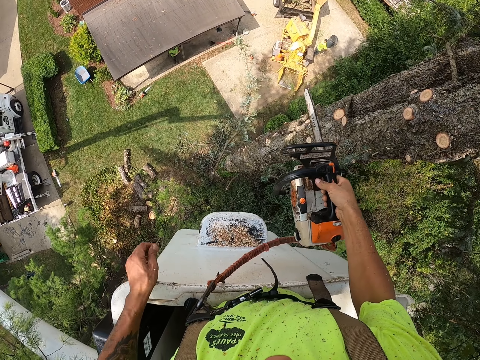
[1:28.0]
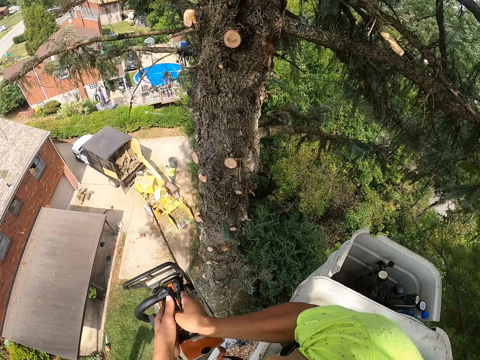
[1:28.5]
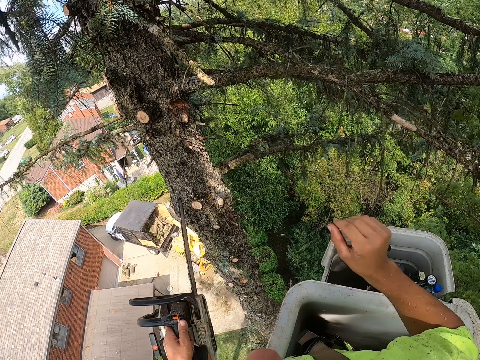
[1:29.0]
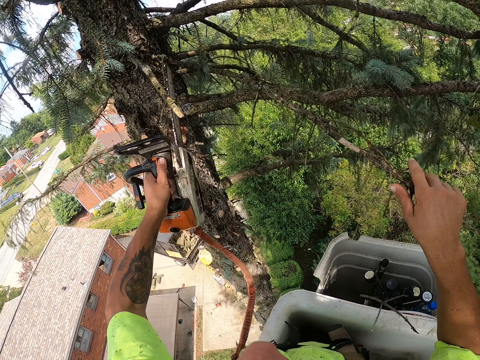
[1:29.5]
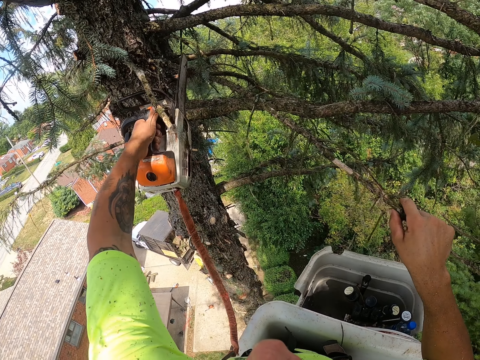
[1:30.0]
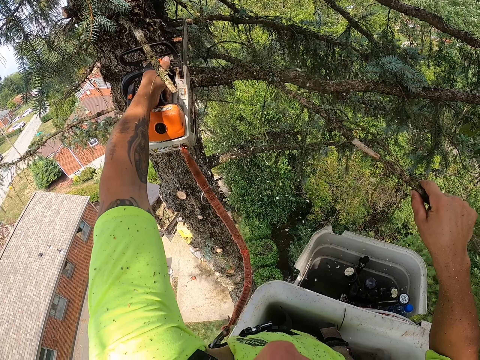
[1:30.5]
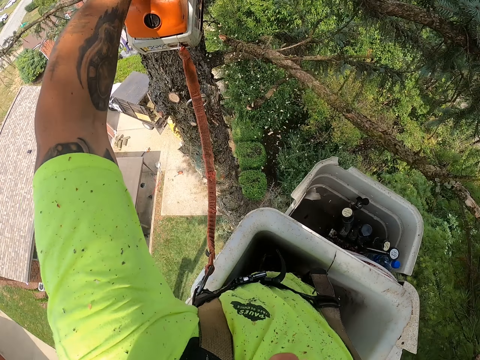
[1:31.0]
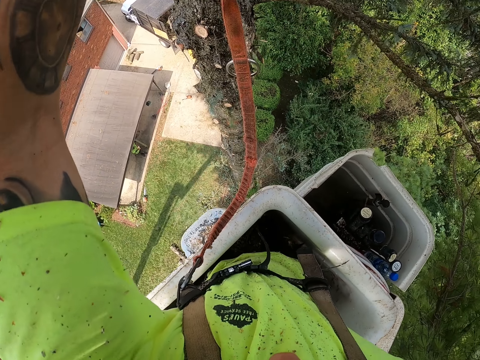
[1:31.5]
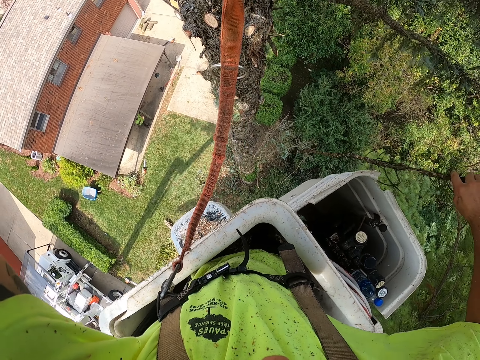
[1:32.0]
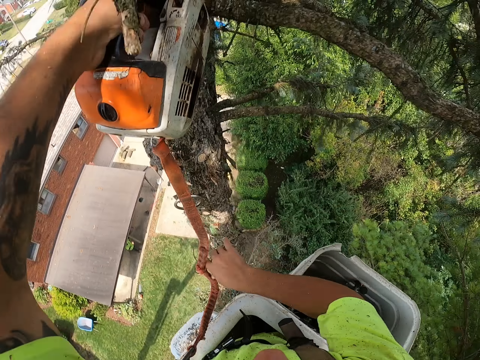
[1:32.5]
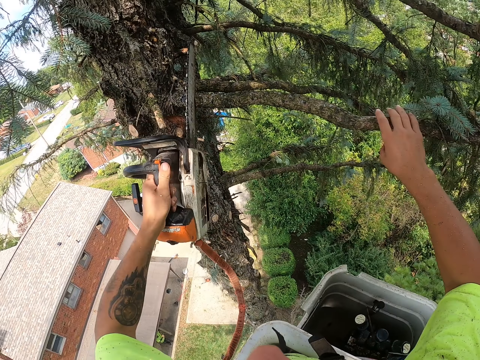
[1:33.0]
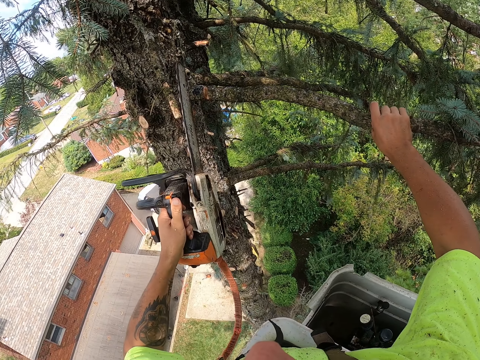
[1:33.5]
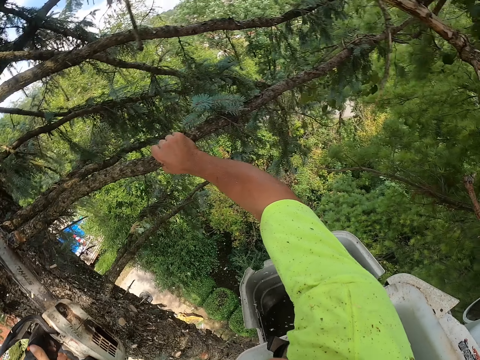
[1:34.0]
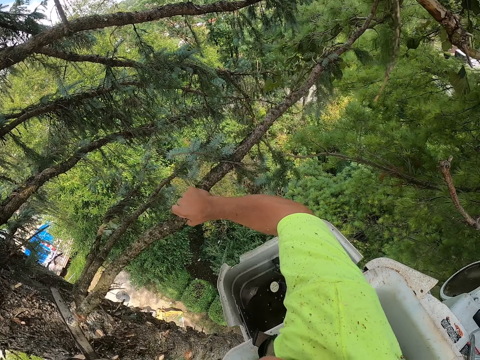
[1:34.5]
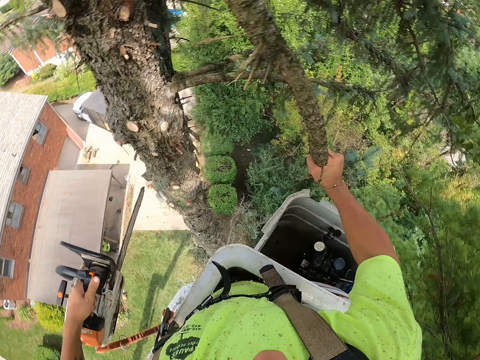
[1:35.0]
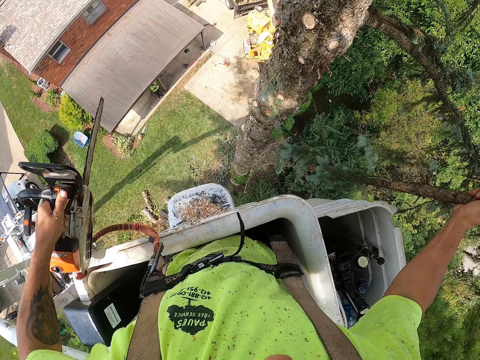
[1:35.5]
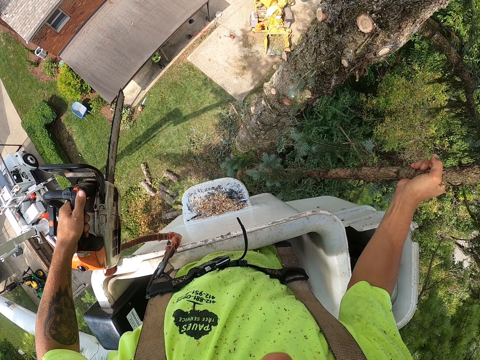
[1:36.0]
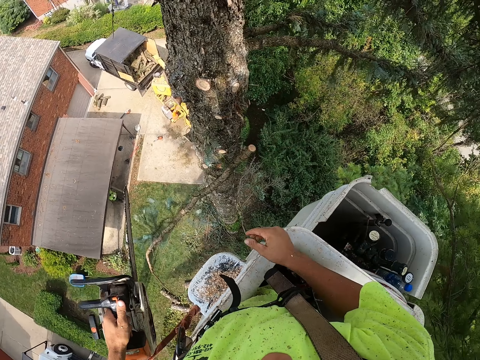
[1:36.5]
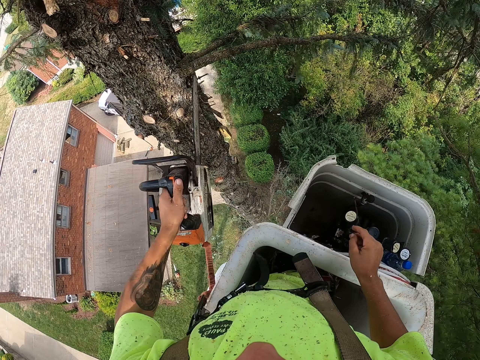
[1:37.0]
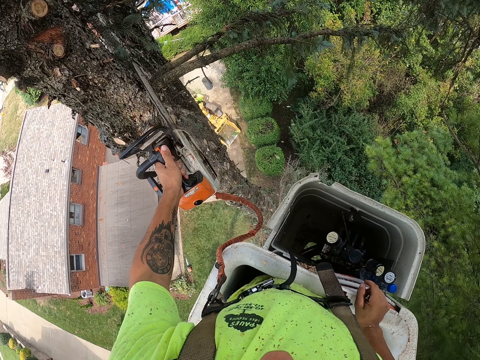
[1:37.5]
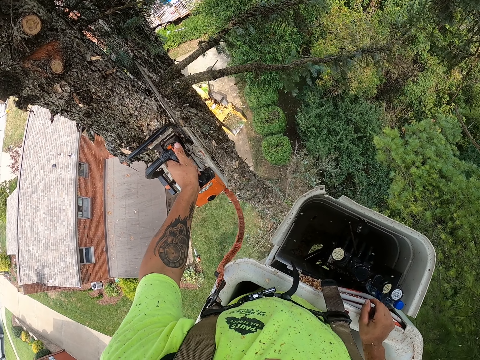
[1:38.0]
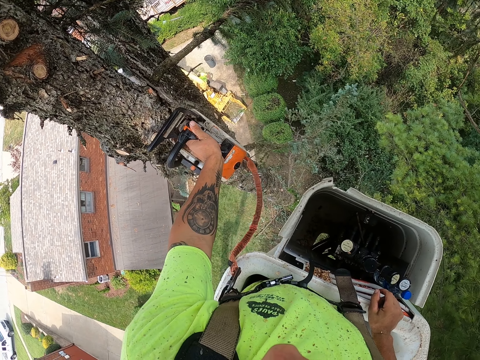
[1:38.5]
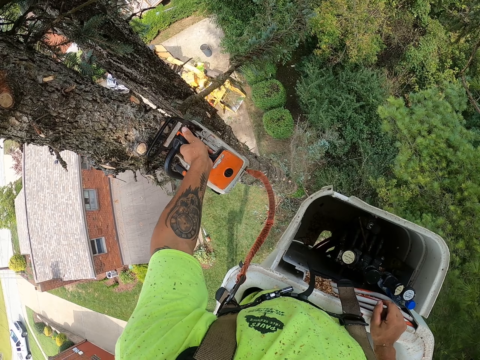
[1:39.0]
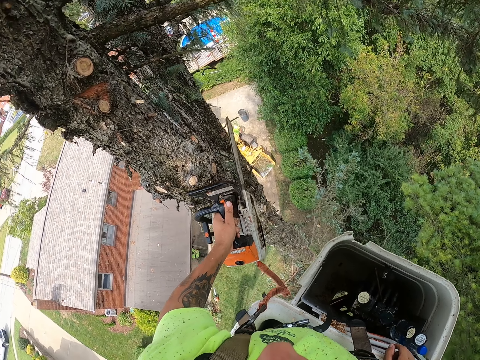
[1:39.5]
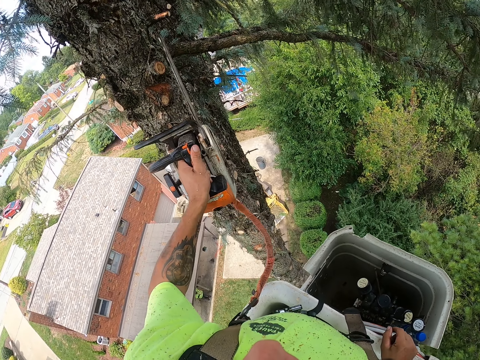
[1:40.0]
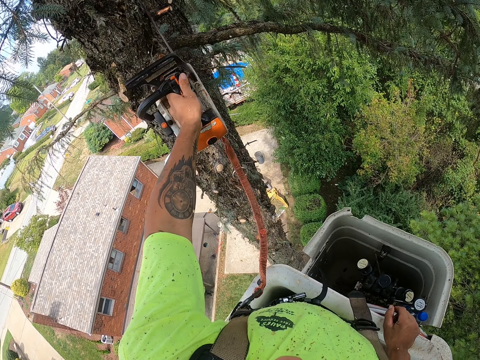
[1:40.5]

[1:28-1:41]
The camera wearer collects the chainsaw with his left hand from his right hand. He holds a tree branch with his right hand. He cuts the tree branch with the chainsaw in his left hand. He holds the cut tree branch with his right hand. He throws the tree branch to the ground with his right hand. He holds a tree branch with his right hand. He cuts the tree branch with the chainsaw in his left hand. He holds the cut tree branch with his right hand. He throws the tree branch to the ground with his right hand. He cuts tree branches with the chainsaw in his left hand.

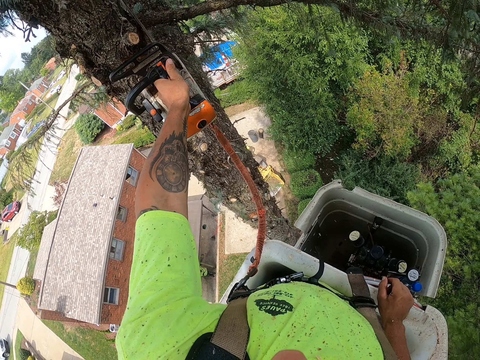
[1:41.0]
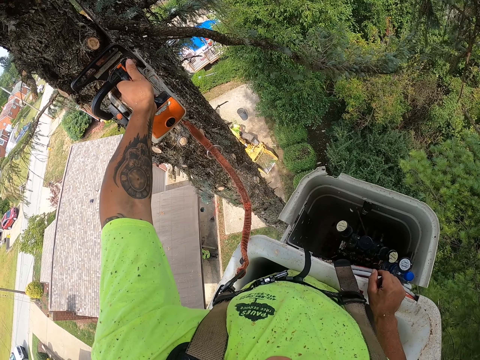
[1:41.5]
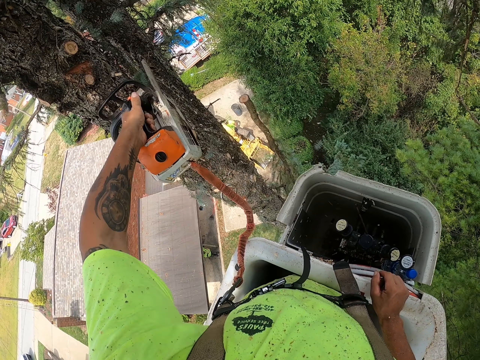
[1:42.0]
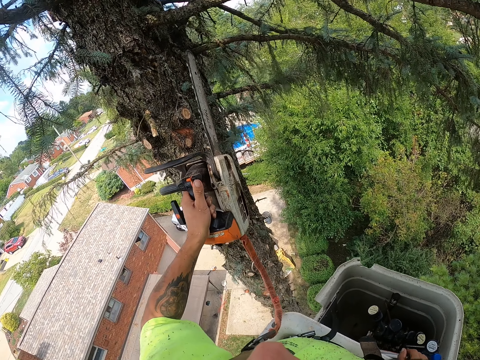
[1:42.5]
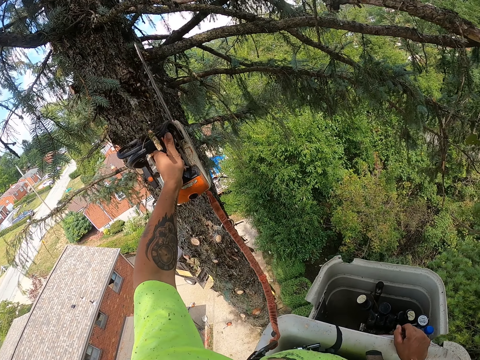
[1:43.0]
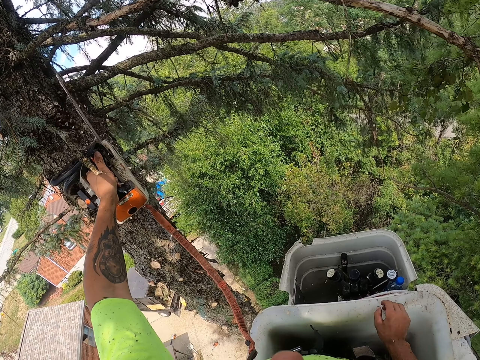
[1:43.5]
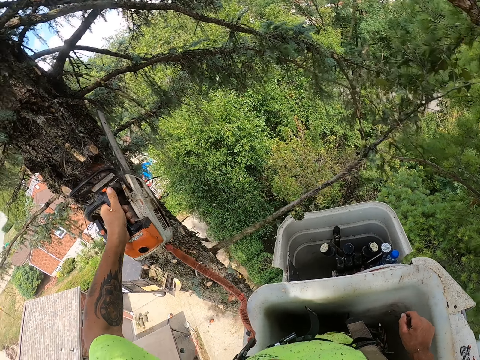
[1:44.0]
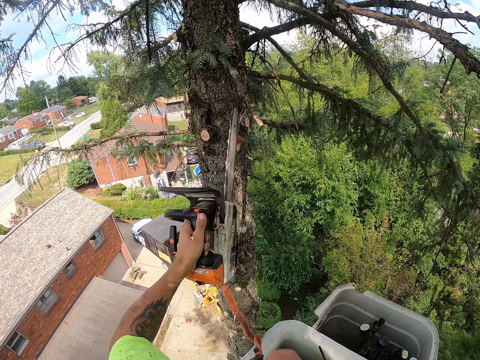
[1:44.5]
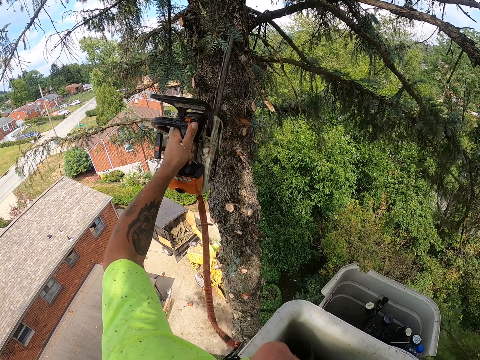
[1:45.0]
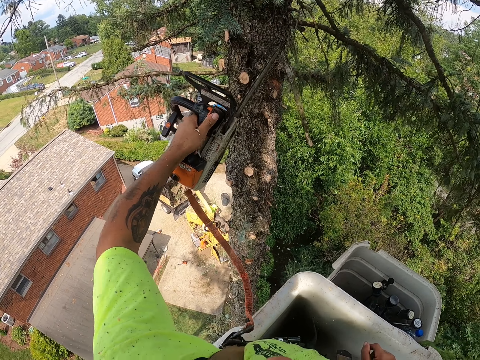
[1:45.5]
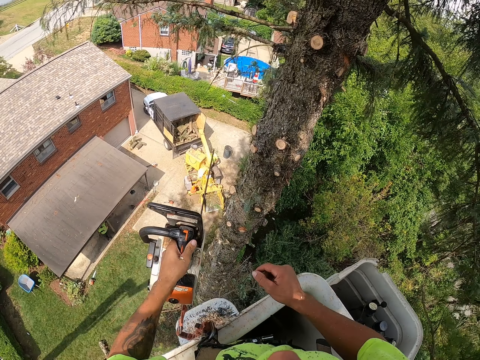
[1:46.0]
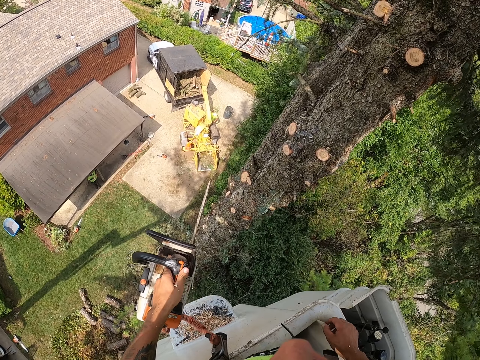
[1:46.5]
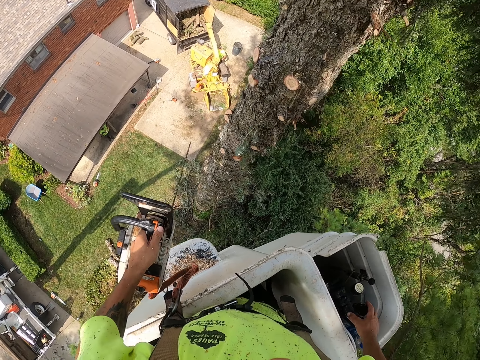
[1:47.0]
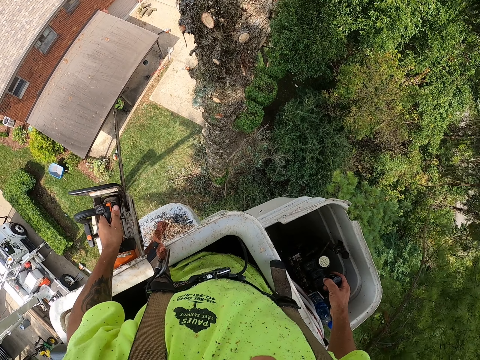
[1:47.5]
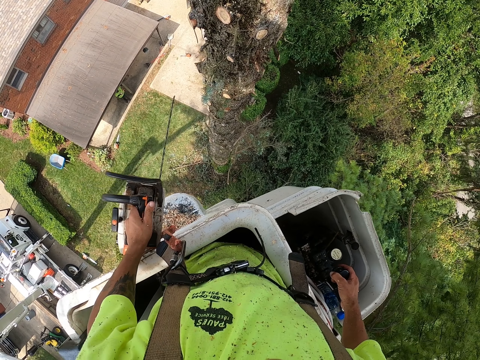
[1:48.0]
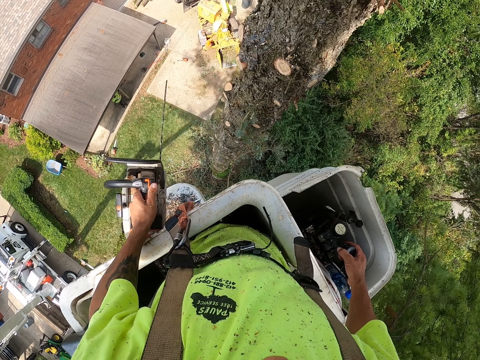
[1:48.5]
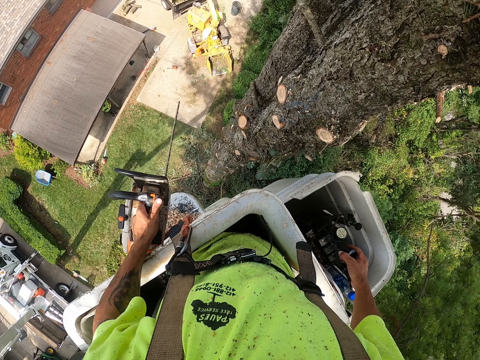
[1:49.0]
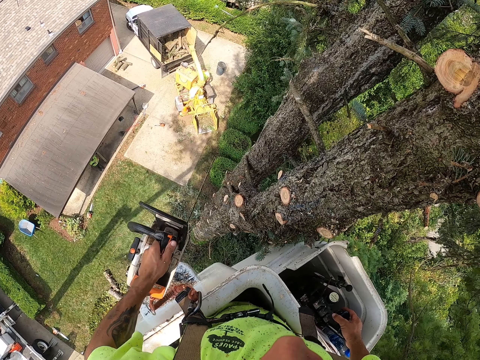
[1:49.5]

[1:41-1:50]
The camera wearer controls the tree felling bucket lift with his right hand.

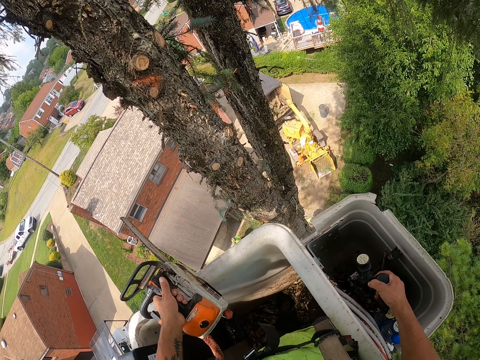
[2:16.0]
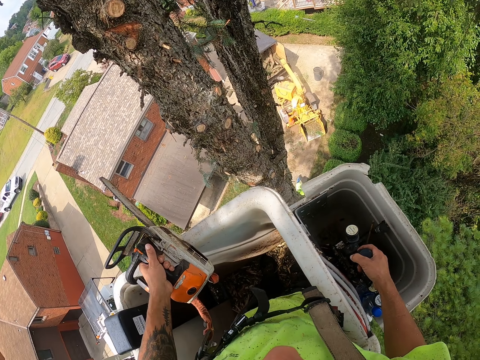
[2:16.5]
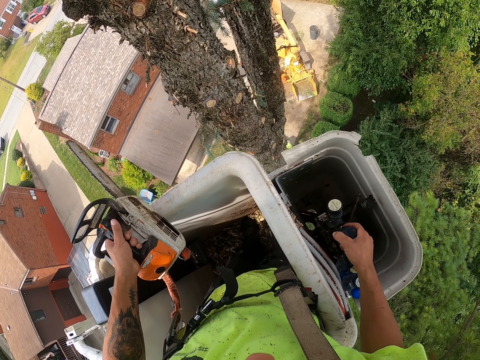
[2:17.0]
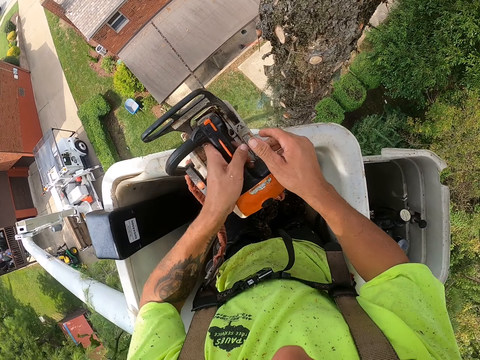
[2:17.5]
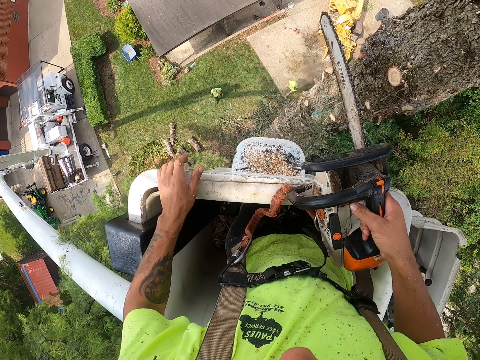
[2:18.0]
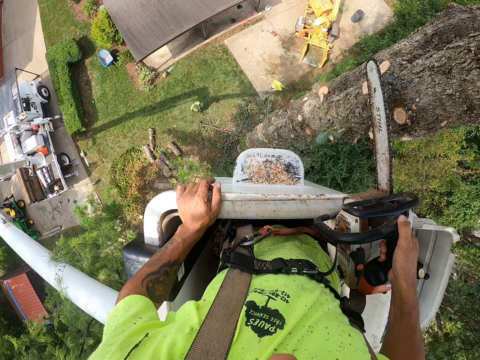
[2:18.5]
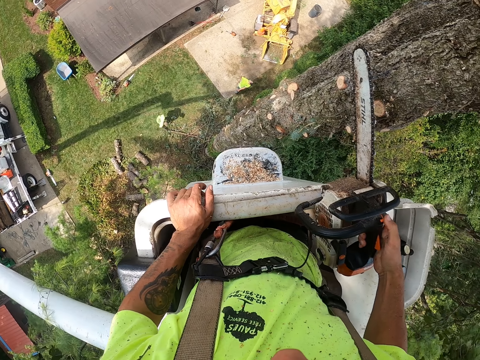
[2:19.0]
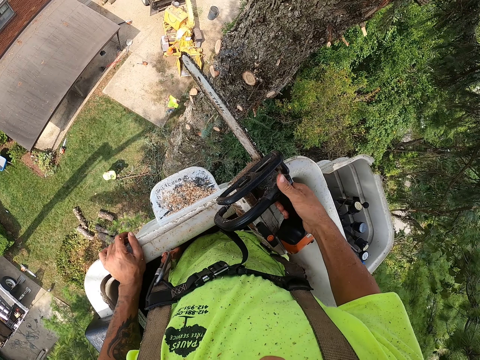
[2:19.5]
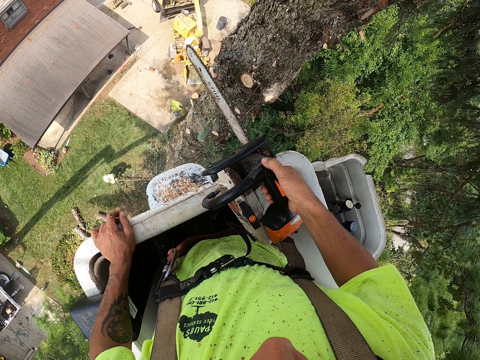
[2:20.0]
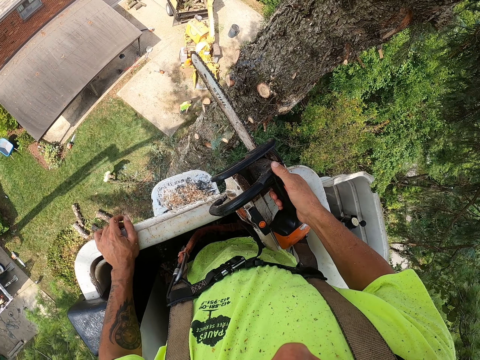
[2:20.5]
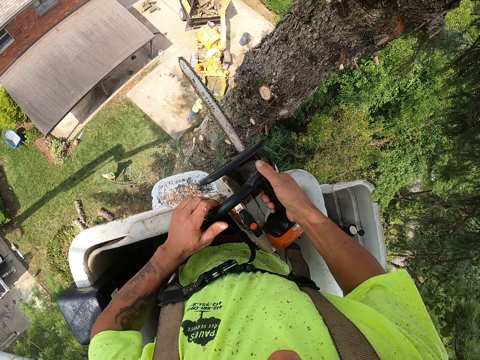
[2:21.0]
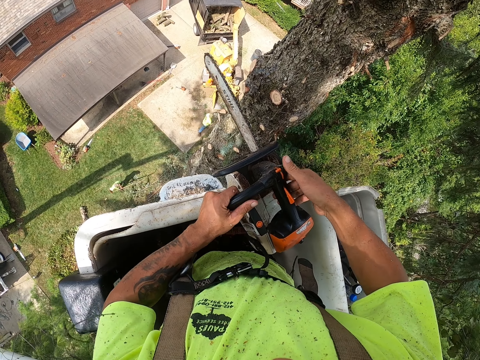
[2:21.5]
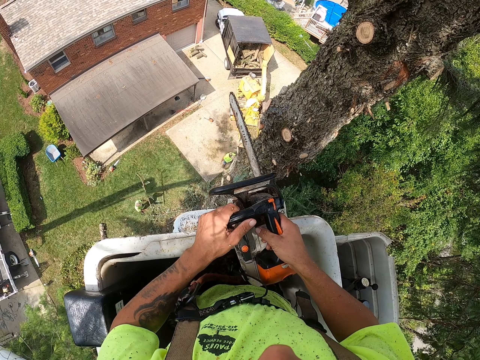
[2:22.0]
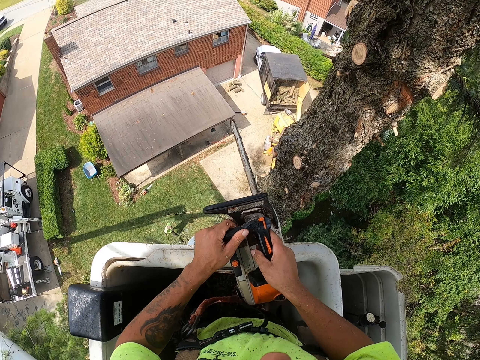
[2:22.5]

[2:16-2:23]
The camera wearer operates the power saw. He takes the chainsaw with his right hand from his left hand and presses buttons in the chainsaw with his right hand. A man picks up a felled tree branch with both hands. The camera wearer holds the chainsaw on the bucket with both hands. The man drops the felled tree branch on the ground with both hands.
